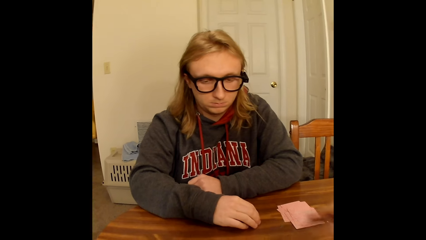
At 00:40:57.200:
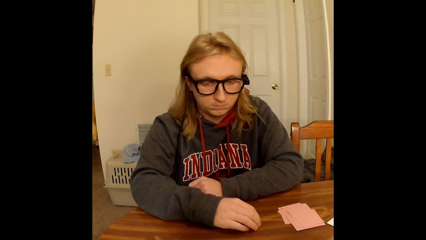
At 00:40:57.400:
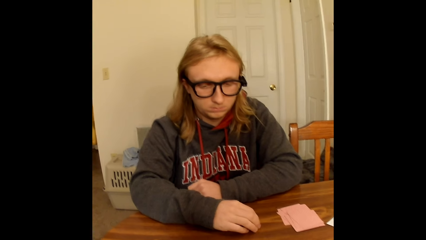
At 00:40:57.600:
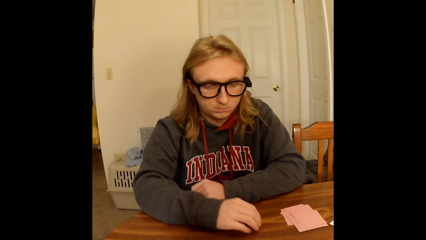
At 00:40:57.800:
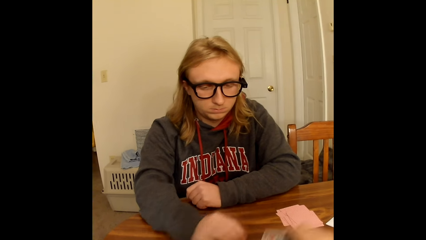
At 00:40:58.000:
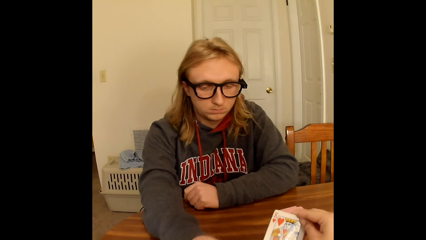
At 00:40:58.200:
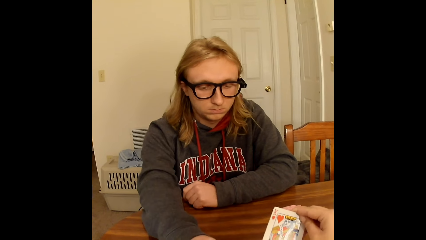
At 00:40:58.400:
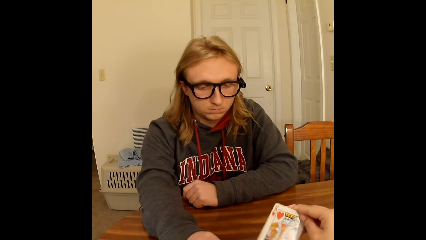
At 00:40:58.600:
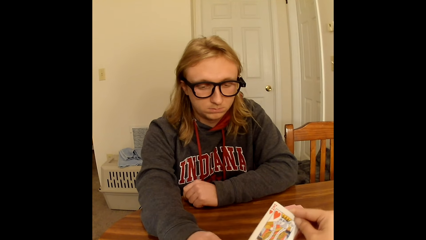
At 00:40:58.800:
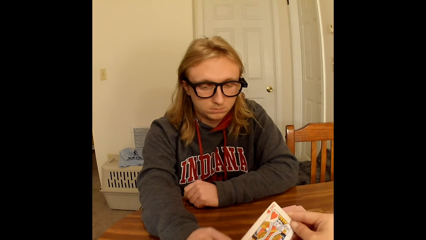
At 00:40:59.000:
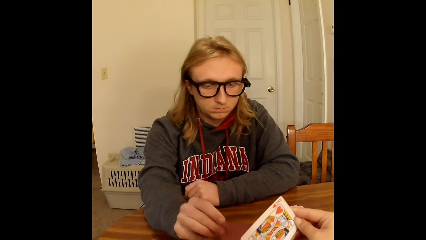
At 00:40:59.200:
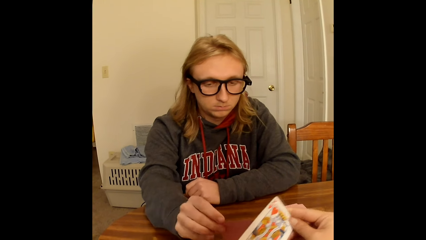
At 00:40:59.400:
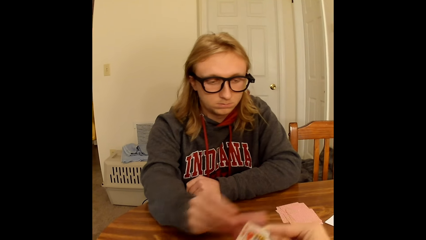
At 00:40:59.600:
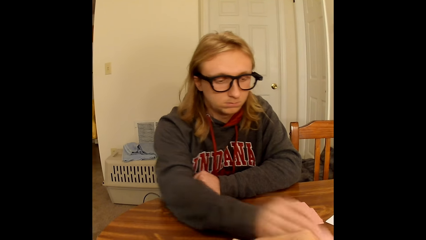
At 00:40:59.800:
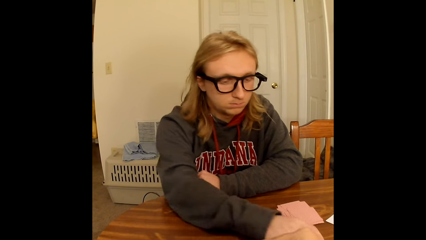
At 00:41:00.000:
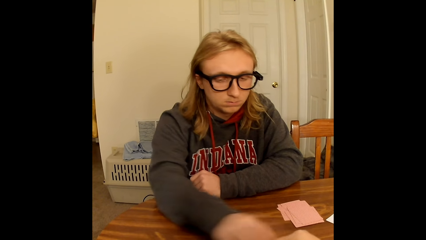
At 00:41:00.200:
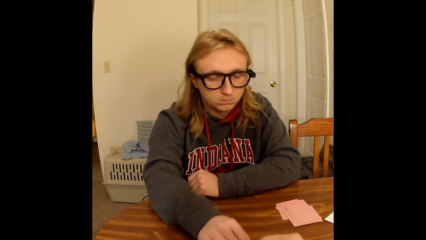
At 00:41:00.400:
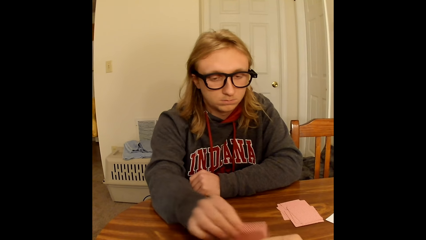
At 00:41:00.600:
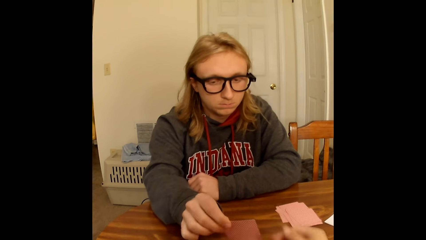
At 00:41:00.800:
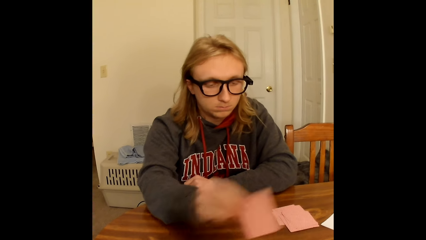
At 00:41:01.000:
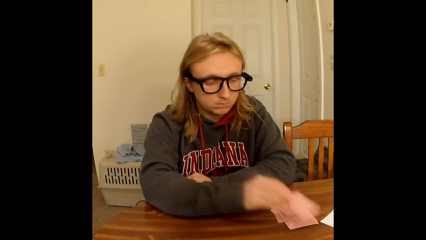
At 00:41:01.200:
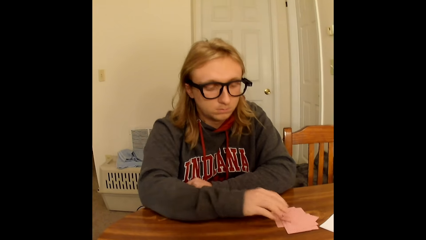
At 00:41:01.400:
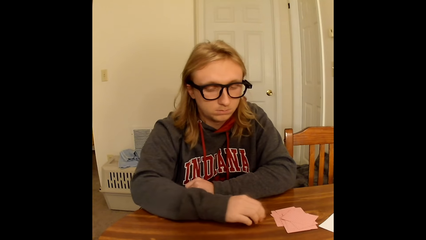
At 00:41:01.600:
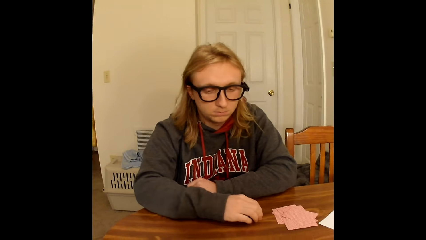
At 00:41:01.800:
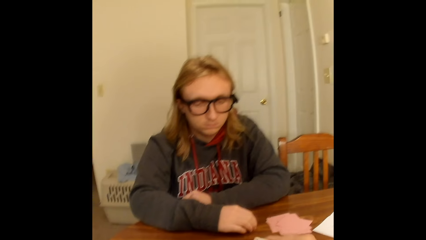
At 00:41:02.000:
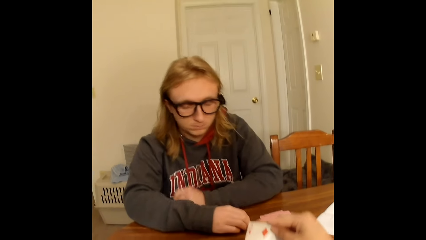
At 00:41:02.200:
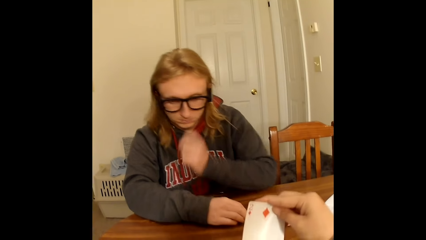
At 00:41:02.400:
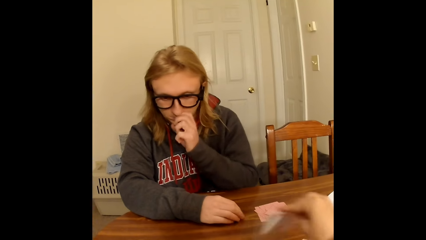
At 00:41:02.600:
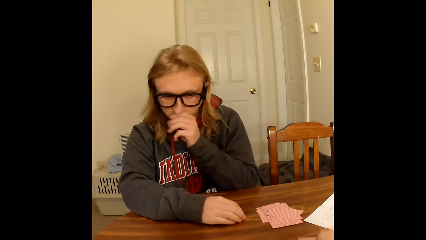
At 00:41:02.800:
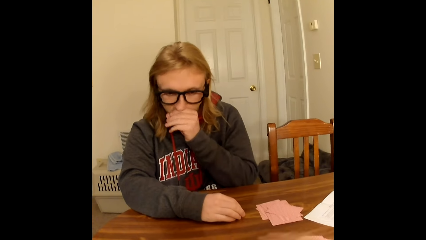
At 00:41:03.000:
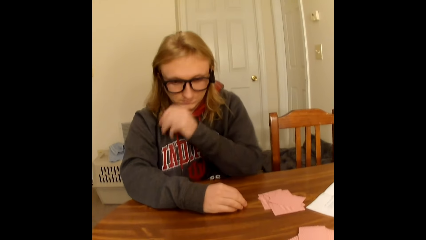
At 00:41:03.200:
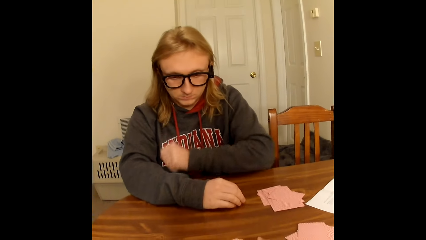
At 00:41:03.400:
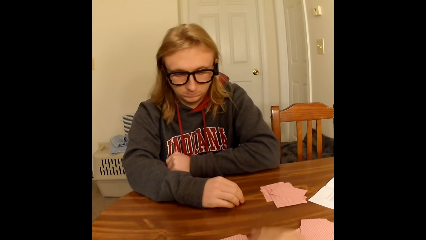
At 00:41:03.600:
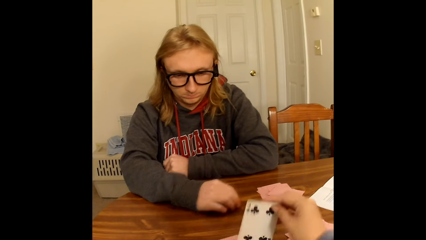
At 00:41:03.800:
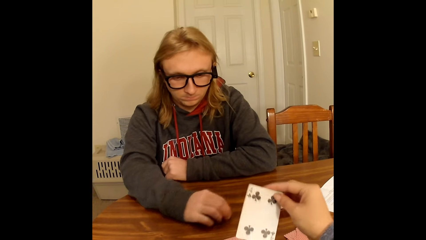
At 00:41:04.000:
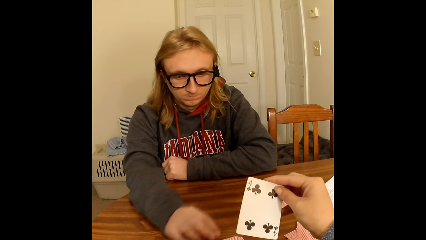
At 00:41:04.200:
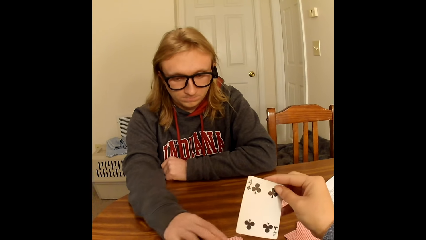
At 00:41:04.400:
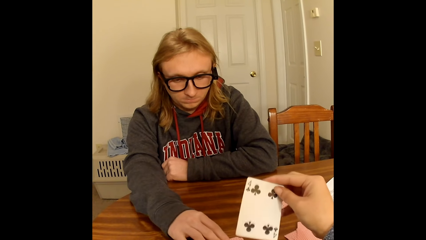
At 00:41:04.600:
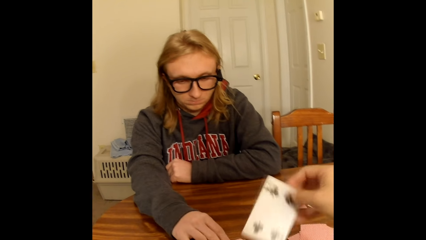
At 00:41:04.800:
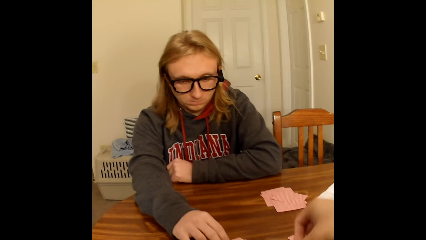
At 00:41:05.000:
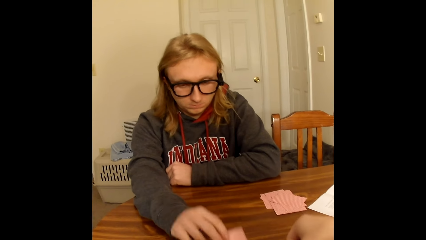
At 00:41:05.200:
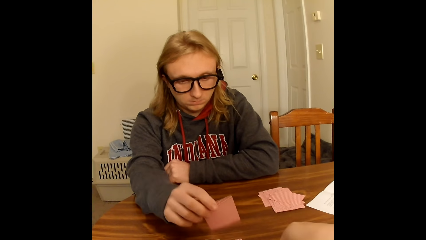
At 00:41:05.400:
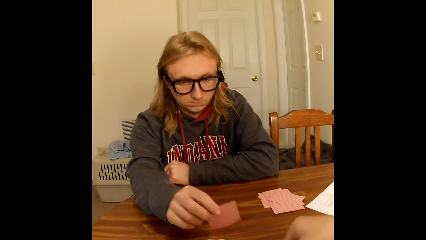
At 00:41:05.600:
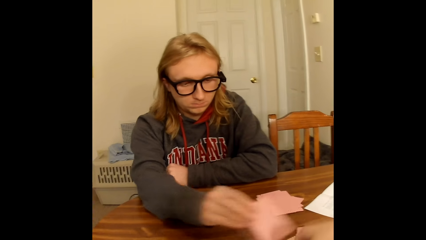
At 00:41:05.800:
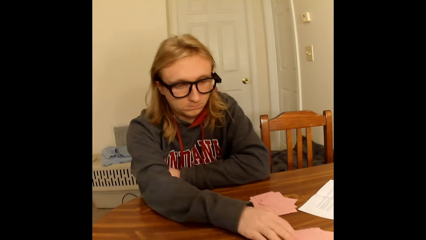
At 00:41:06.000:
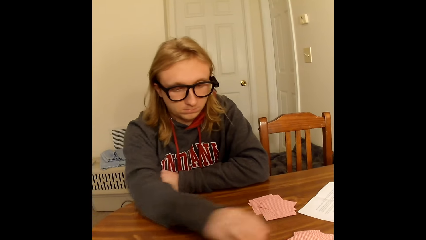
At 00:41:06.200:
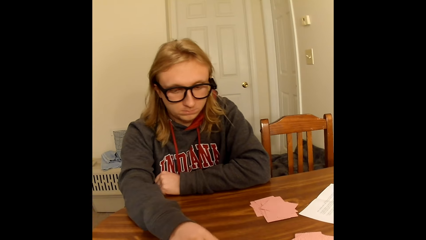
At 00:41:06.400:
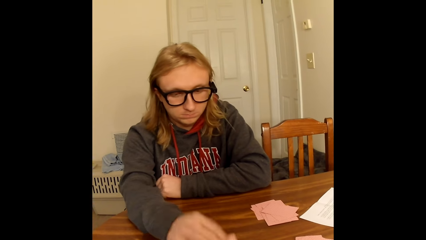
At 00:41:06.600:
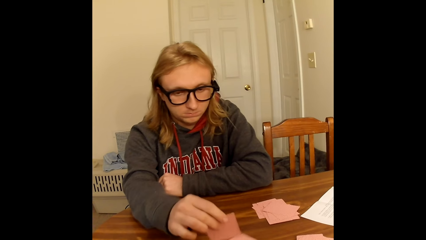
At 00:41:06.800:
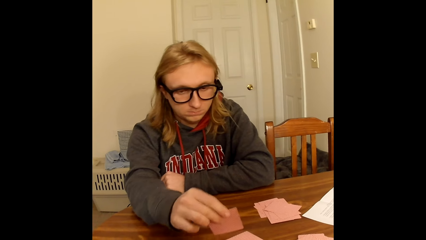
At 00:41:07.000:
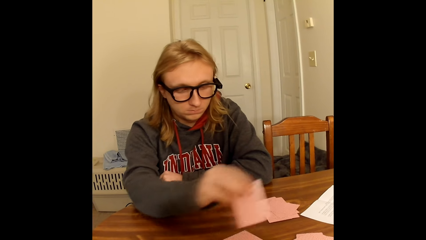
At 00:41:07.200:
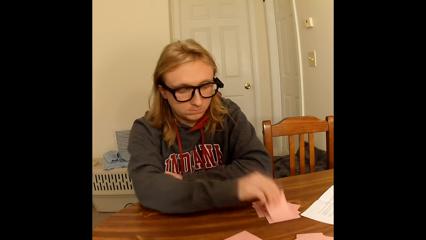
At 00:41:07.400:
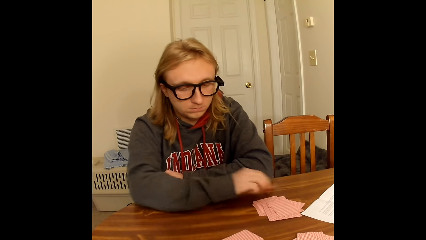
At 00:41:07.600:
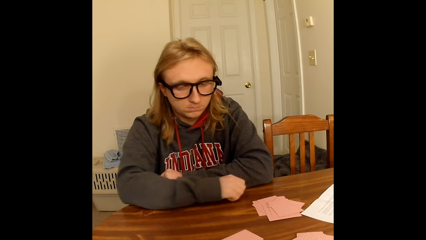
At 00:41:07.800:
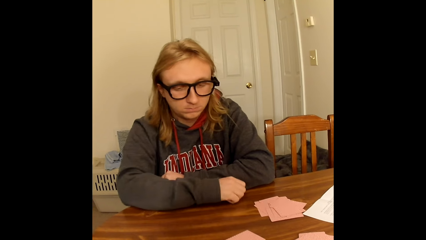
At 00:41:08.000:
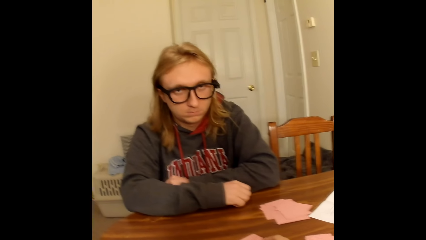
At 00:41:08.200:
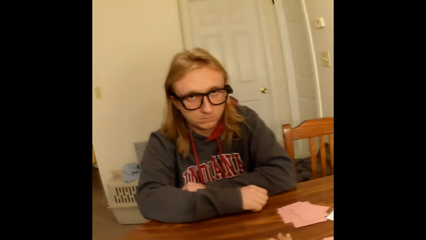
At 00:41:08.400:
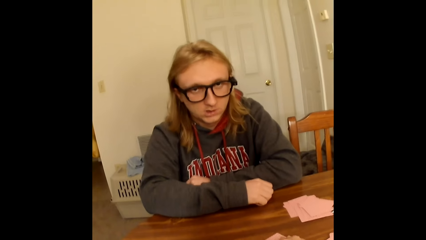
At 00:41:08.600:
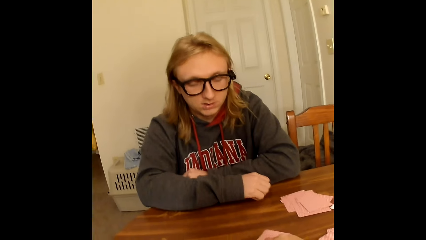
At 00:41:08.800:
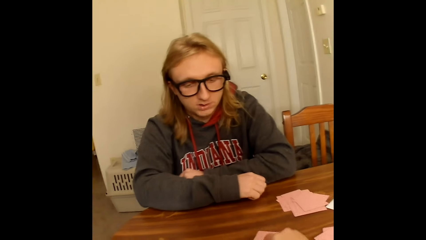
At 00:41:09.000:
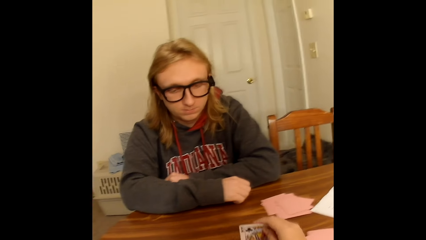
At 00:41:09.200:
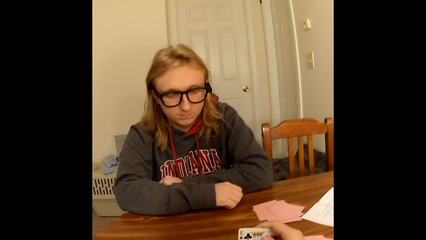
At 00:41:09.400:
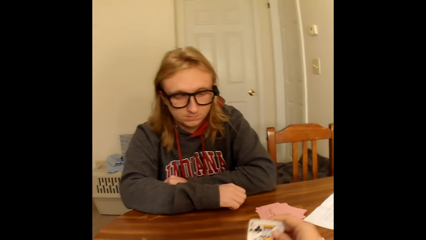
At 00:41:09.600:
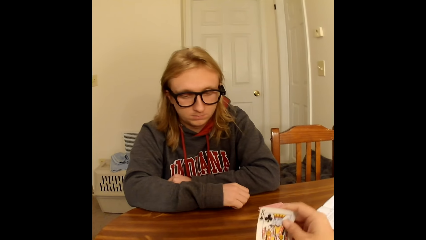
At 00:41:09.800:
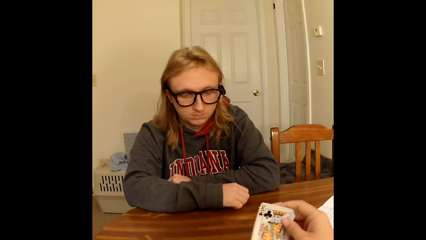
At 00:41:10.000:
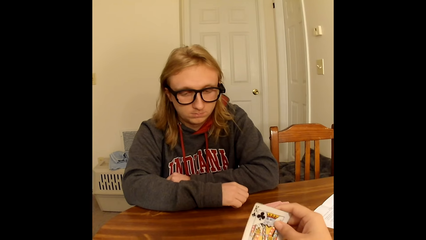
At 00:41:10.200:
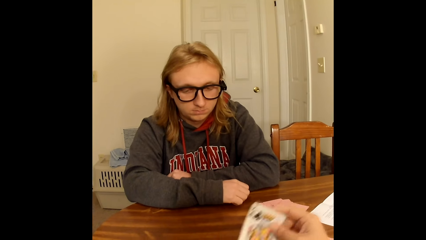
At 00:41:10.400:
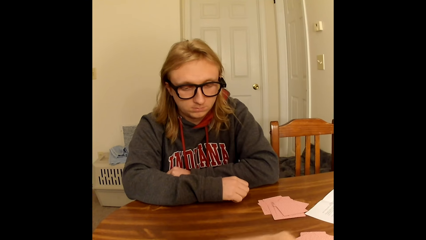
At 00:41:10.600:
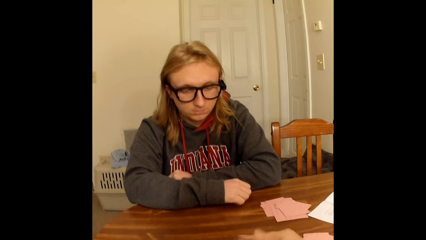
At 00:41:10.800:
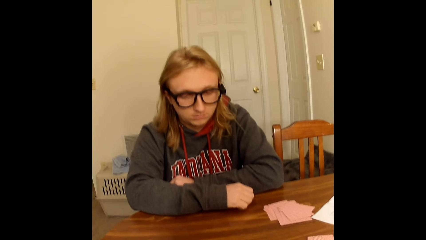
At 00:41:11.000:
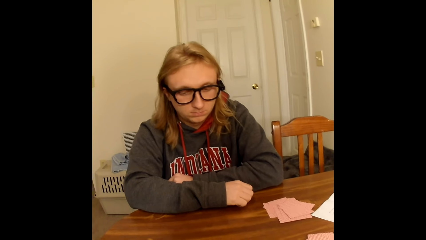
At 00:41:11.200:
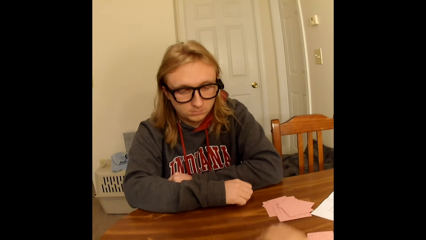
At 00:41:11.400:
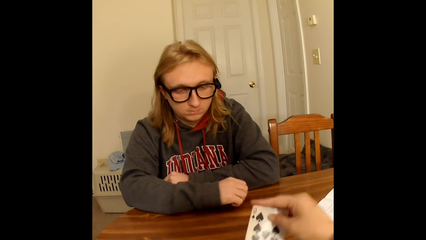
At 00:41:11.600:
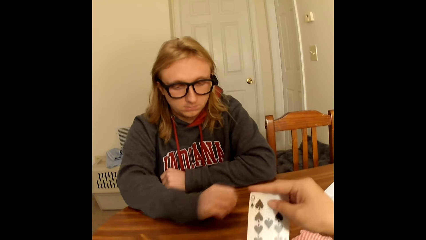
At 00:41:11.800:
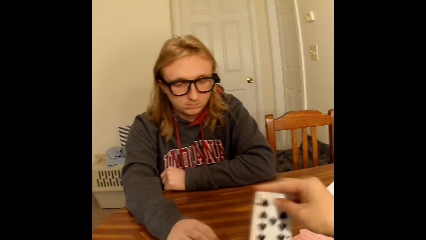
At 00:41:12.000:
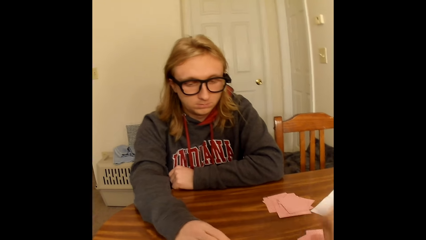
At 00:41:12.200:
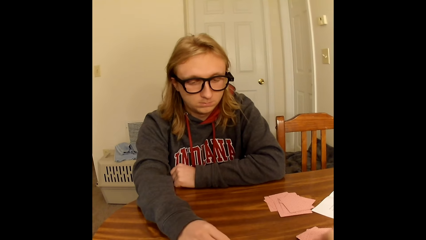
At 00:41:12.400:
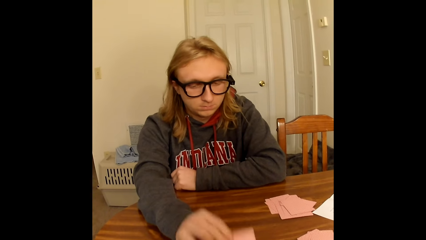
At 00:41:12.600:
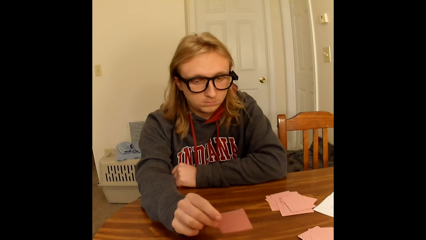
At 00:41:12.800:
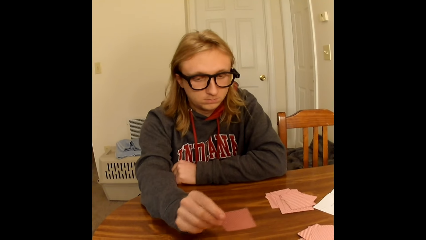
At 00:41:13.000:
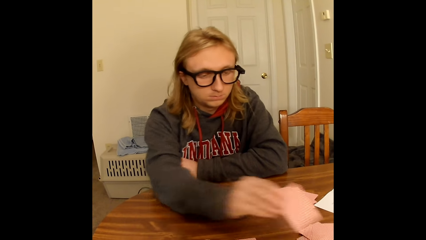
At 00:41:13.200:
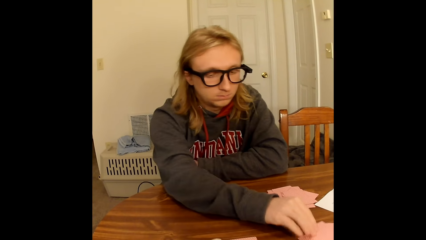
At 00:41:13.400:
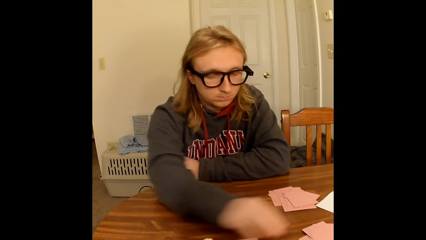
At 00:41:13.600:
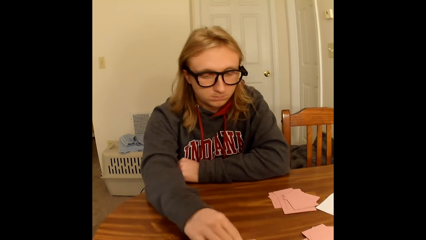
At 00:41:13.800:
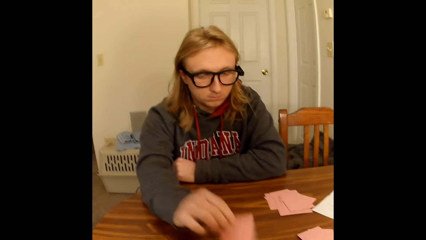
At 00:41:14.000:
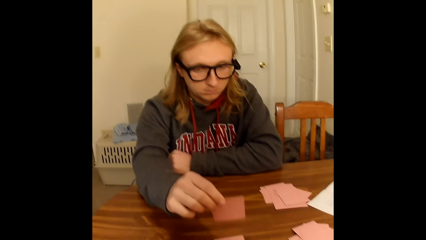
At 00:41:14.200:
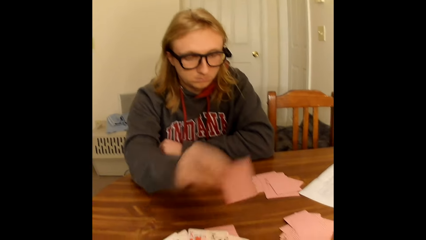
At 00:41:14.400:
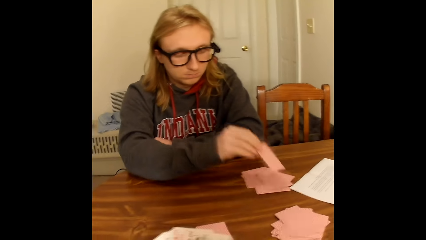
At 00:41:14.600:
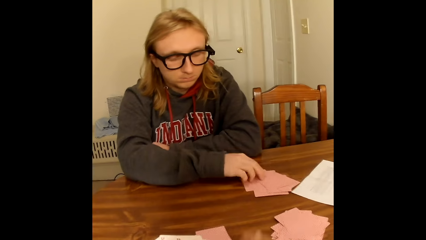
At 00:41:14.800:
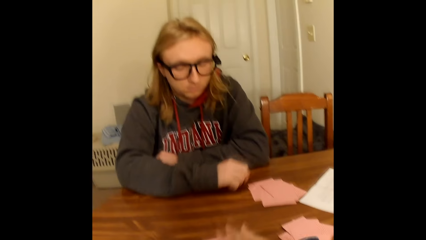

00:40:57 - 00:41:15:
The camera wearer drops the playing card in her right hand face down on the deck of face down playing cards close to her on the table and picks a playing card face up to her from a deck of face down playing cards on the table with her right hand. A man picks a playing card face up to him from the deck of face down playing cards on the table with his right hand. The camera wearer holds the card. She passes the card in her right hand to her left hand. The man holds the card, drops the playing card in his right hand face down on the deck of face down playing cards close to the camera wearer on the table, picks a playing card face up to him from the deck of face down playing cards on the table with his right hand, and holds the card. He drops the playing card in his right hand face down on the deck of face down playing cards close to him on the table and touches the table with his right hand. The camera wearer holds the card and picks a playing card face up to her from the deck of face down playing cards on the table with her right hand. The man touches his face with his left hand. The camera wearer drops the playing card in her right hand face down on the deck of face down playing cards close to her on the table. The man rubs his mouth and touches the table with his left hand. The camera wearer picks a playing card face up to her from the deck of face down playing cards on the table with her right hand and holds the card. The man picks a playing card face up to him from the deck of face down playing cards on the table with his right hand. The camera wearer passes the card in her right hand to her left hand. The man drops the playing card in his right hand face down on the deck of face down playing cards close to the camera wearer on the table, picks a playing card face up to him from the deck of face down playing cards on the table with his right hand, and holds the card. He drops the playing card in his right hand face down on the deck of face down playing cards close to him on the table and touches the table with his right hand. The camera wearer picks a playing card face up to her from the deck of face down playing cards on the table with her right hand, passes the card in her right hand to her left hand, picks a playing card face up to her from the deck of face down playing cards on the table with her right hand, and holds the card. The man picks a playing card face up to him from the deck of face down playing cards on the table with his right hand. The camera wearer drops the playing card in her right hand face down on the deck of face down playing cards close to her on the table. The man drops the playing card in his right hand face down on the deck of face down playing cards close to the camera wearer on the table, picks a playing card face up to him from the deck of face down playing cards on the table with his right hand, and drops the playing card in his right hand face down on the deck of face down playing cards close to him on the table.
